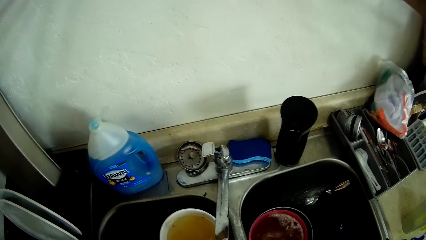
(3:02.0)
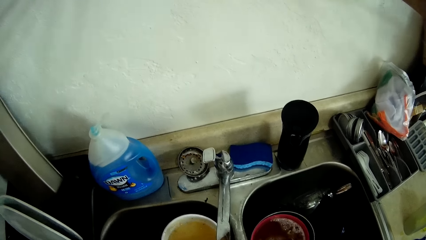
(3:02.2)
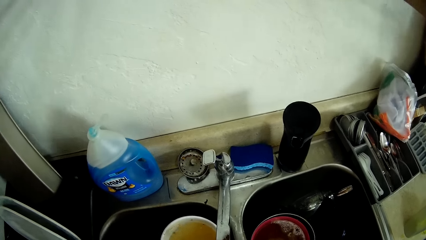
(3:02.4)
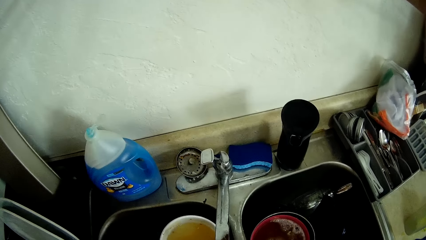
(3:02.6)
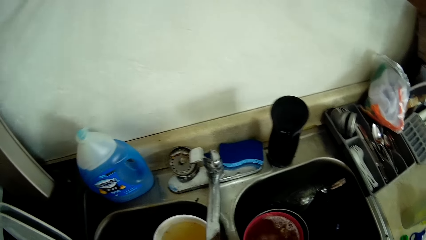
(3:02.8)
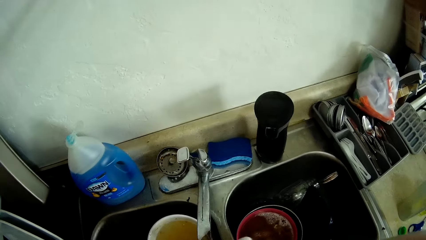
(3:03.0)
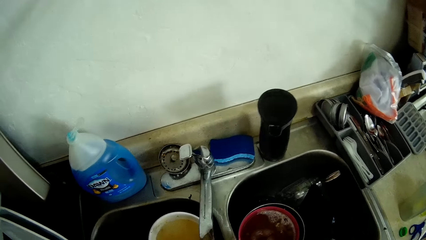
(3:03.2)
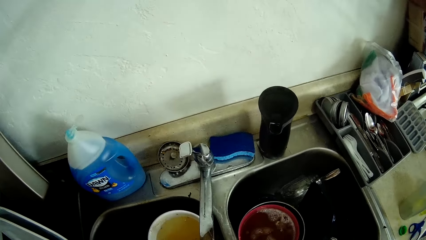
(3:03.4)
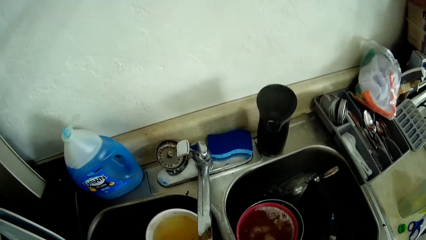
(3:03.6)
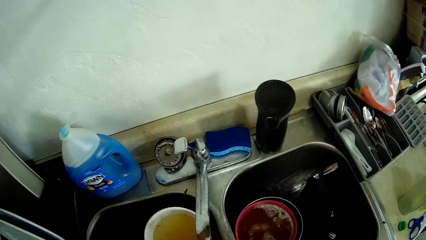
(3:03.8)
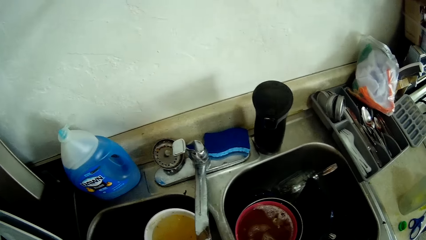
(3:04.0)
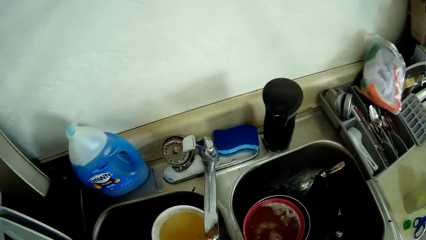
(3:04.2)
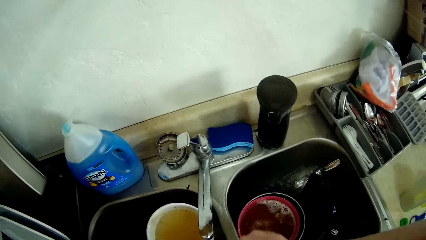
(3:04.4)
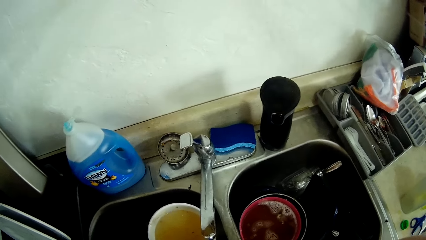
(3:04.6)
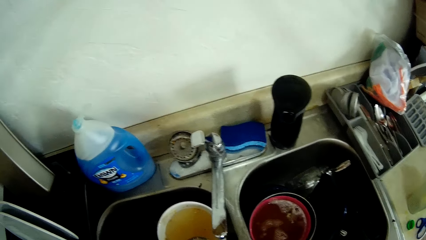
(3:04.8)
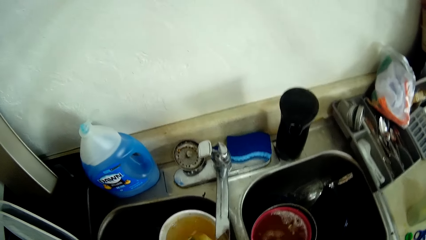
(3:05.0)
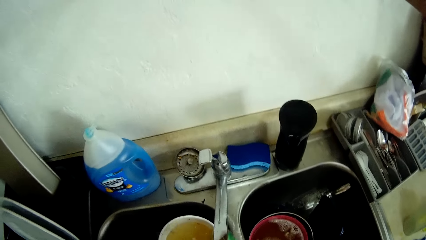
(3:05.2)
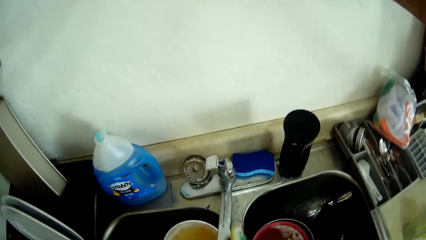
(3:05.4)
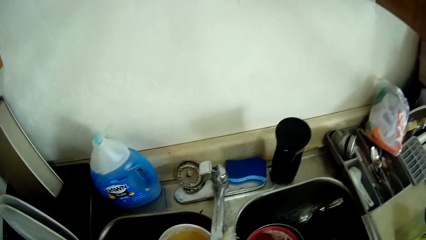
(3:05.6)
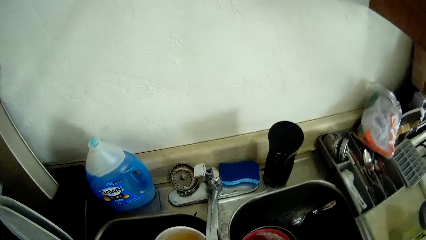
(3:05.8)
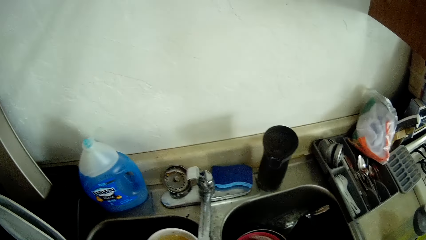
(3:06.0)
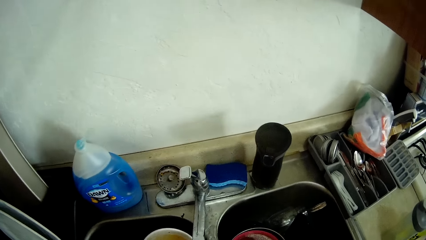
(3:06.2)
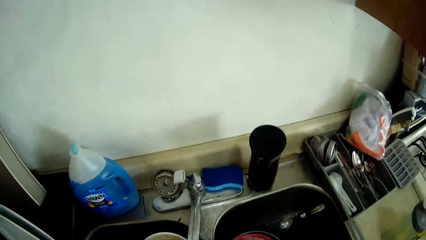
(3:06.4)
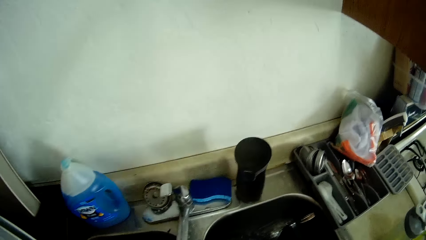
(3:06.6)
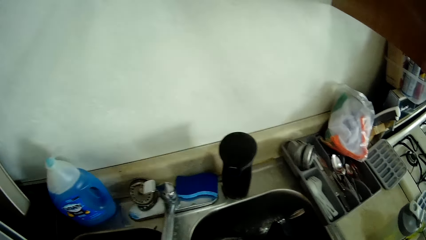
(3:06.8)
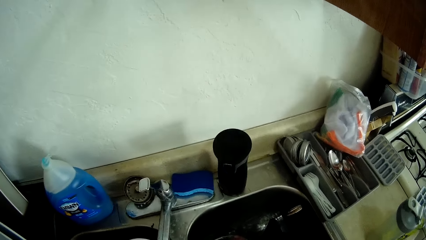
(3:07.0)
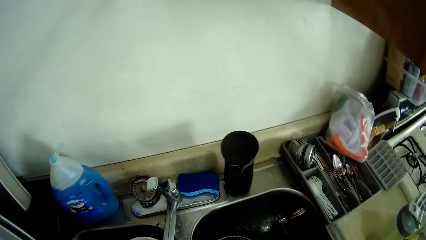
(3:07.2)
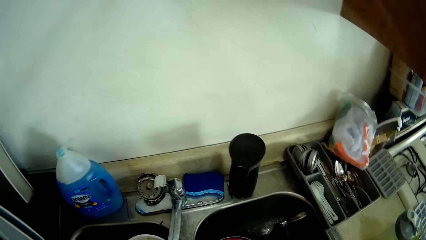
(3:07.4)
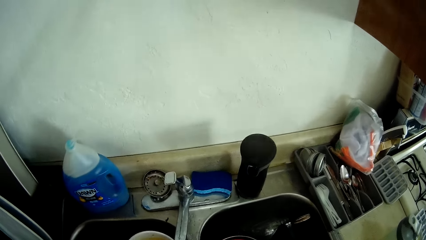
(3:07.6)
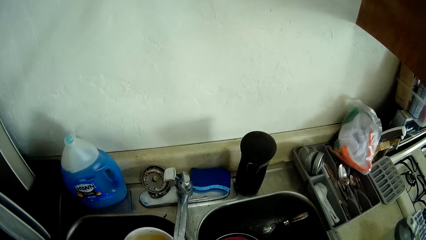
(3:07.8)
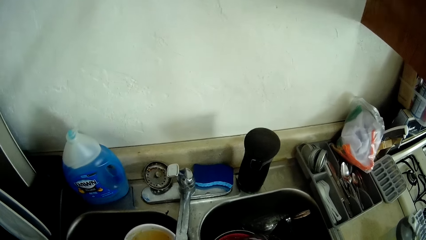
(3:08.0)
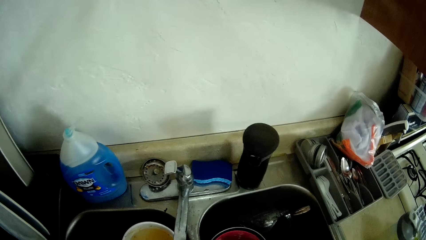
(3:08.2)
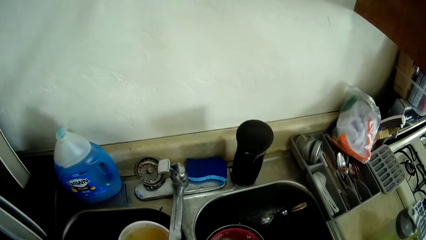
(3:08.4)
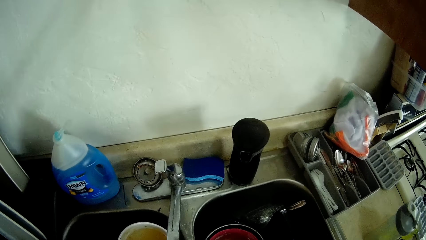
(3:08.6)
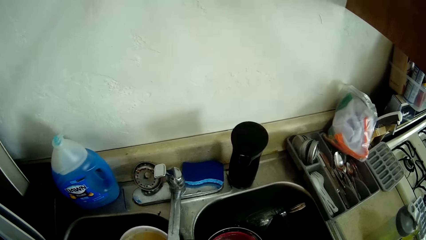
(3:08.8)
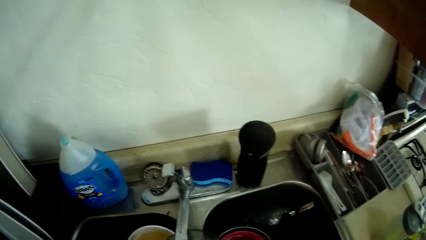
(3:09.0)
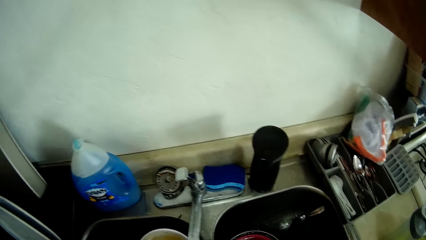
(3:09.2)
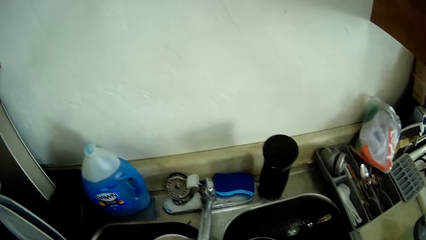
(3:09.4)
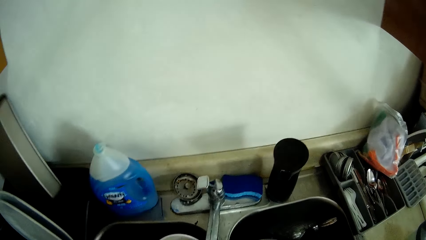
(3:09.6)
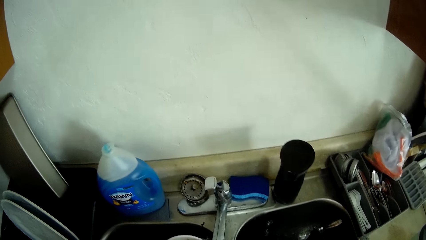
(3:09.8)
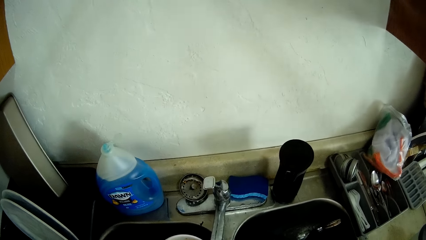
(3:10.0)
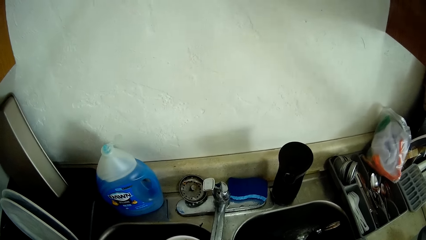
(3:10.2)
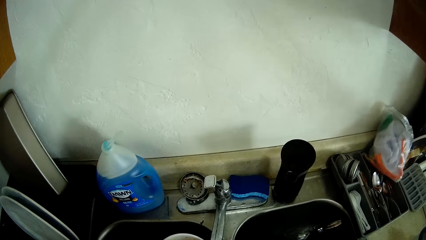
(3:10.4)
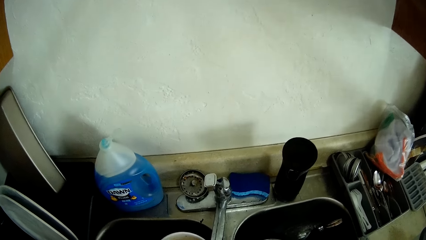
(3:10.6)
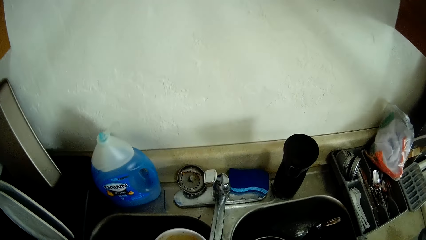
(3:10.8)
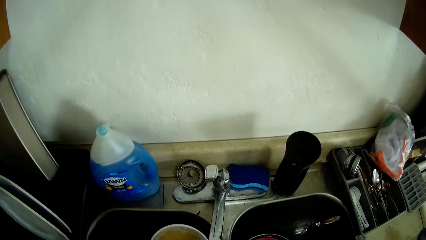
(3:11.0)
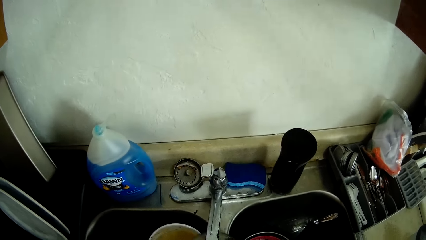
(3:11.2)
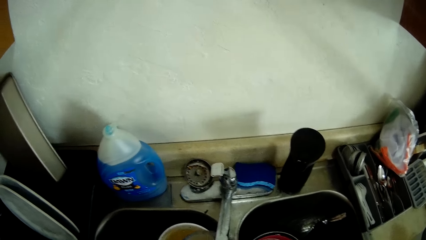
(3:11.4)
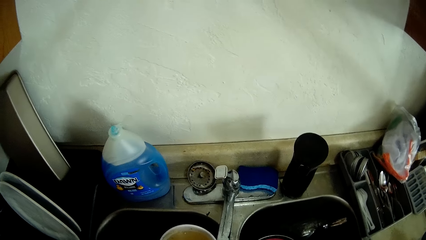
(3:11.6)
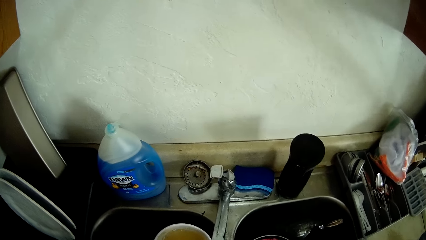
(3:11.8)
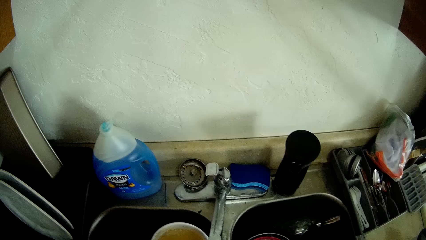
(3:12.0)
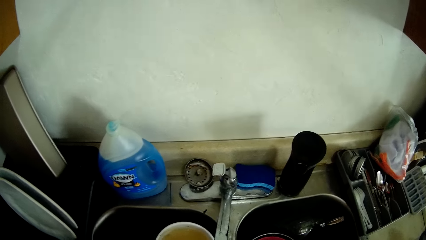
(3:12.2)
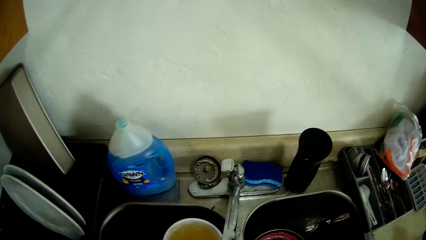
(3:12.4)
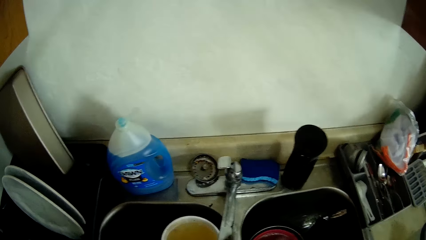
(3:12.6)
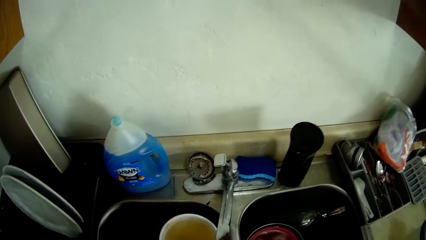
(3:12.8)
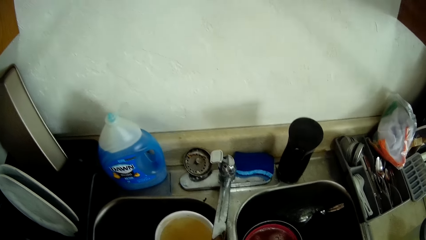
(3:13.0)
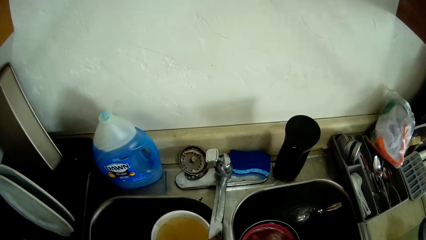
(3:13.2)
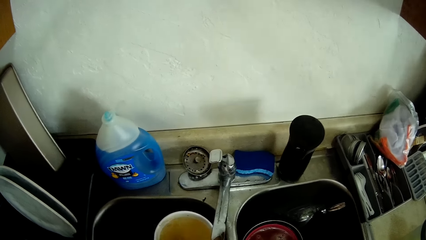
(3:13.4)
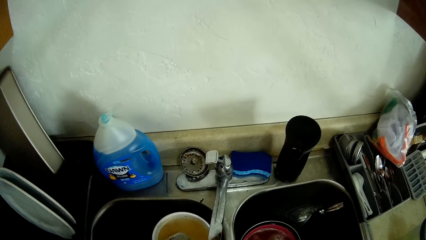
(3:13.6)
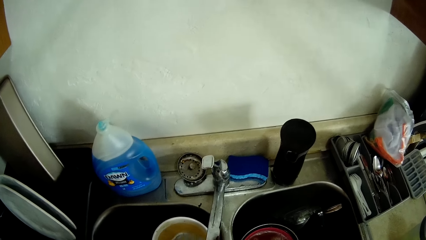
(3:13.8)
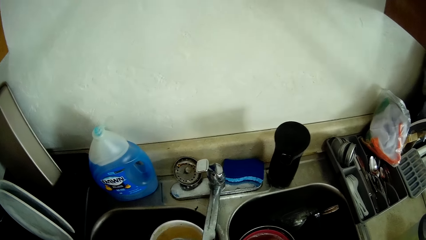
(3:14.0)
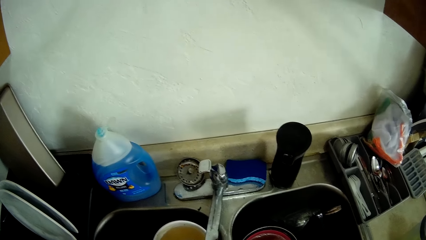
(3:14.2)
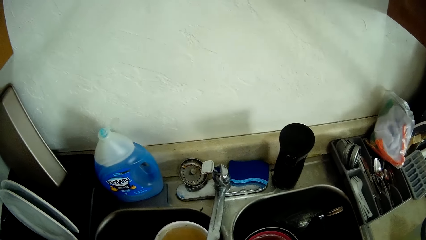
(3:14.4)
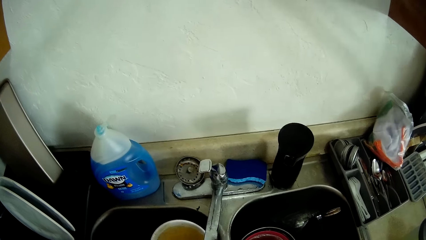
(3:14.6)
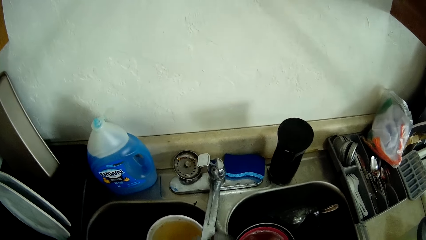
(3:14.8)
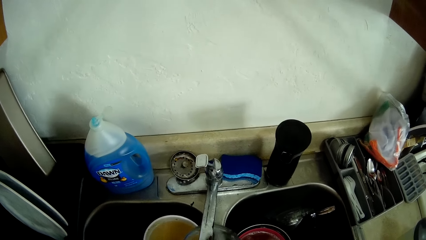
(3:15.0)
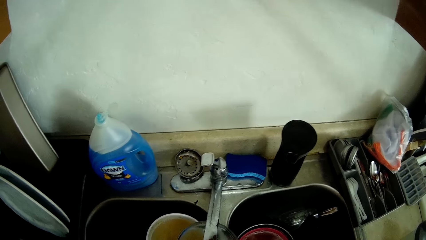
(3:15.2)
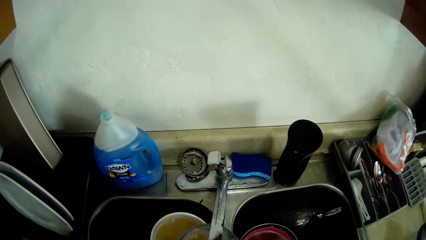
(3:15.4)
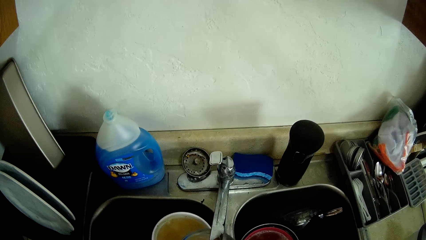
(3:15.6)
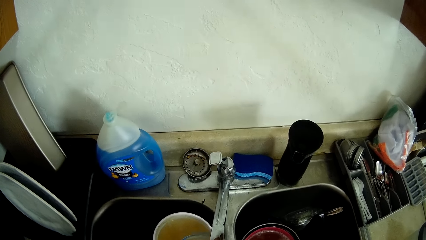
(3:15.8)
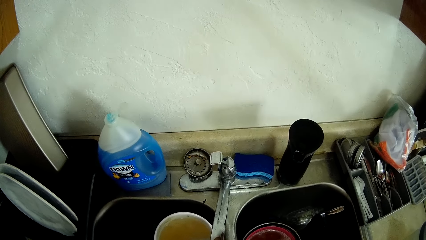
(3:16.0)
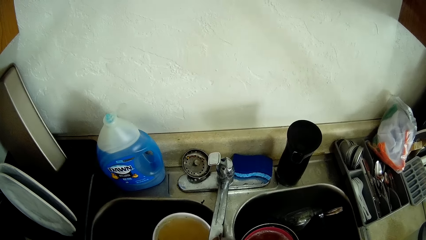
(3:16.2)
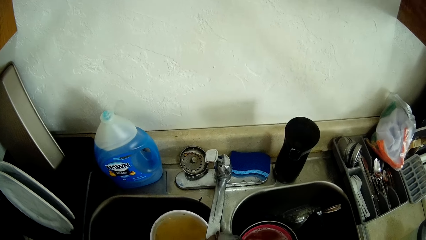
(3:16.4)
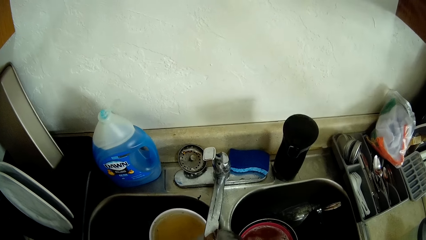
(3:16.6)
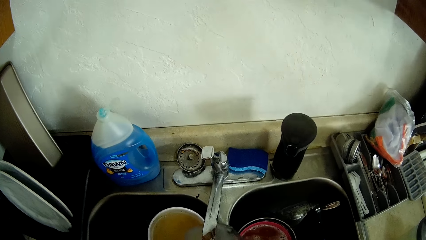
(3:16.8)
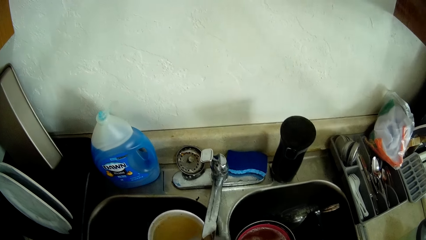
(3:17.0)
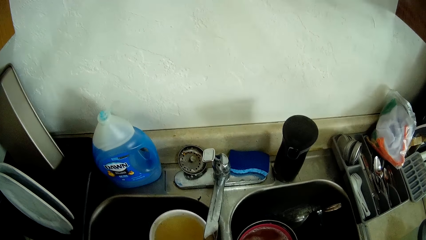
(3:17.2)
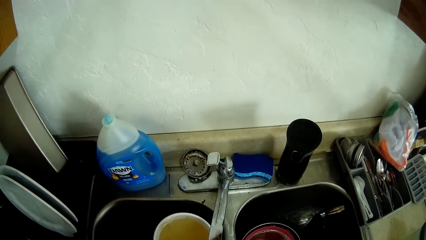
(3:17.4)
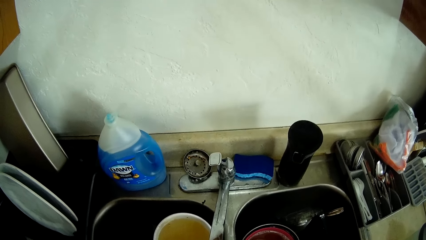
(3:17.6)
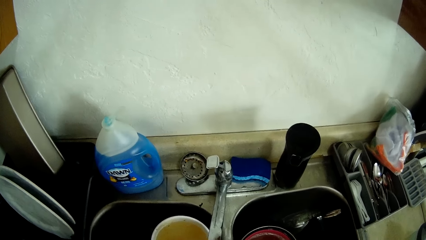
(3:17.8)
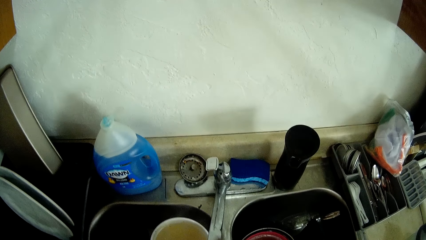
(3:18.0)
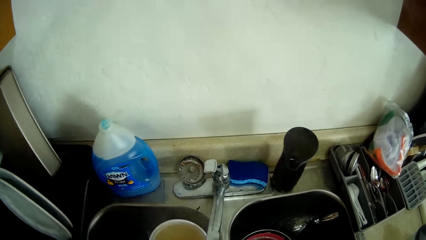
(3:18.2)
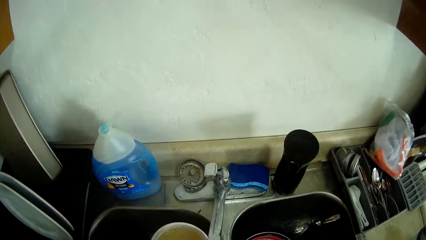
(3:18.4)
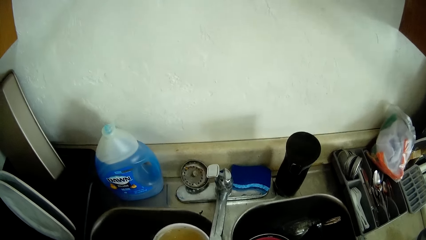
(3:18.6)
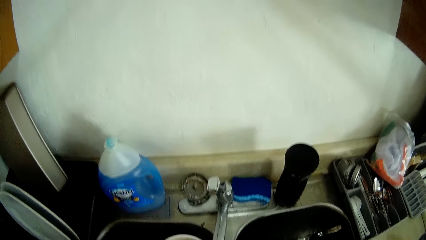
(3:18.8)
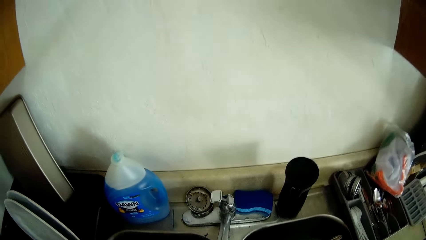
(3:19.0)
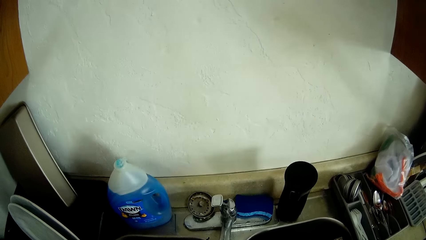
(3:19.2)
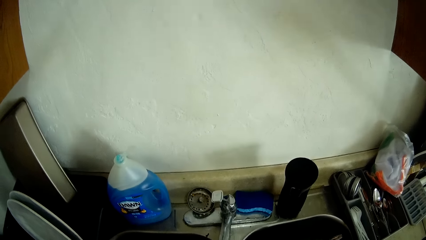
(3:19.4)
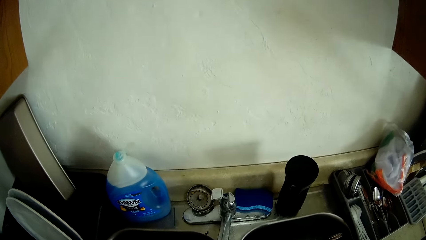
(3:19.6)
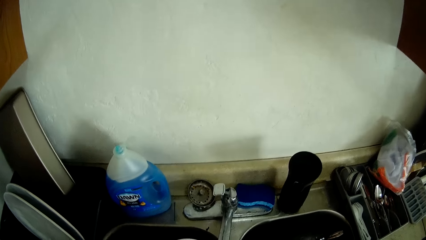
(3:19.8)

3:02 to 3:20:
The camera wearer looks at the tap. They wash a glass bowl with the sponge.
